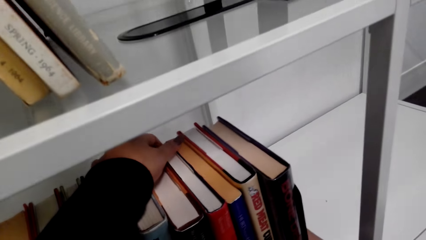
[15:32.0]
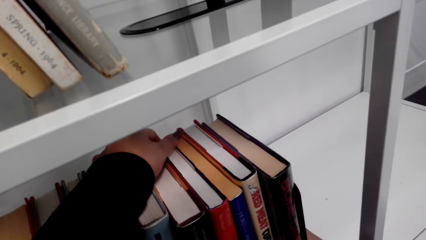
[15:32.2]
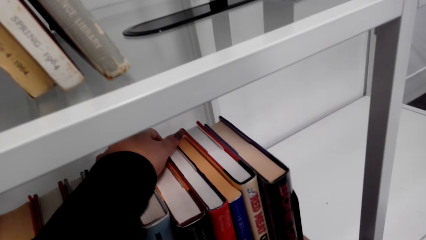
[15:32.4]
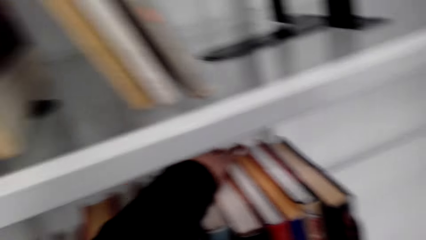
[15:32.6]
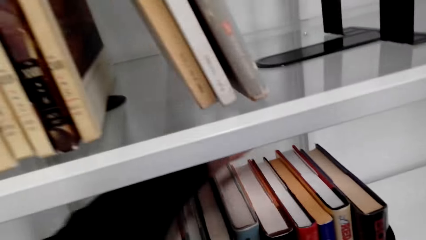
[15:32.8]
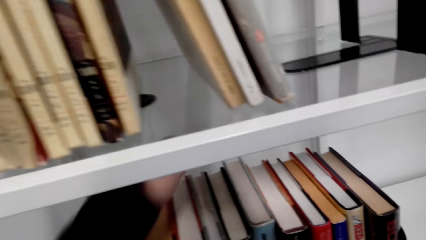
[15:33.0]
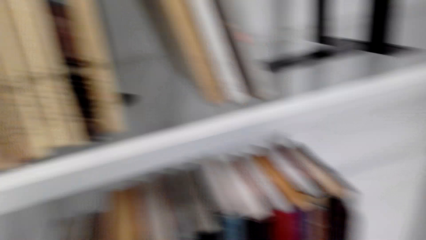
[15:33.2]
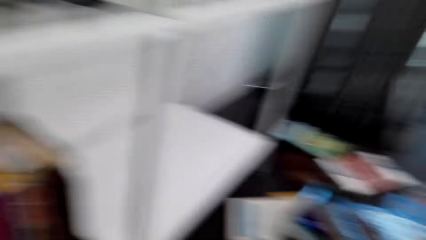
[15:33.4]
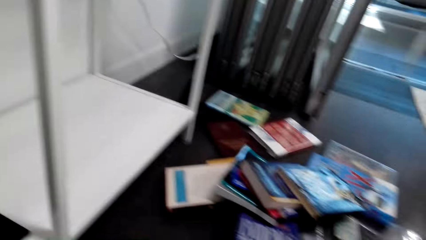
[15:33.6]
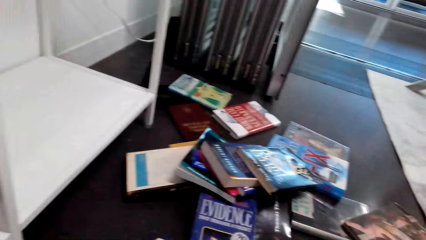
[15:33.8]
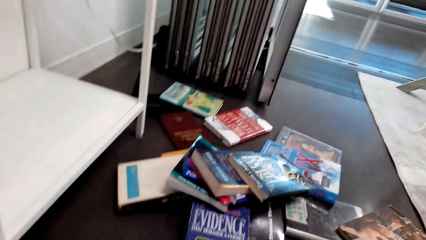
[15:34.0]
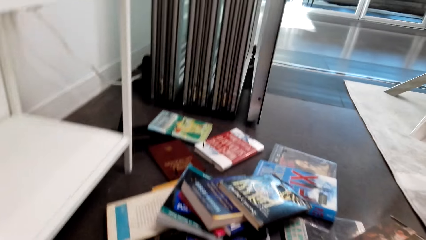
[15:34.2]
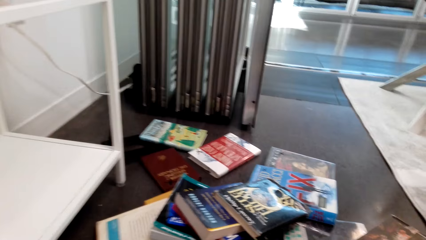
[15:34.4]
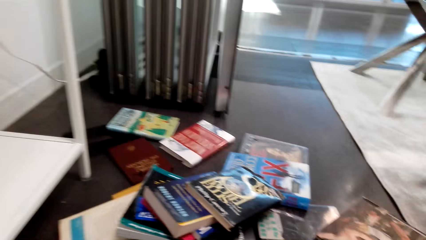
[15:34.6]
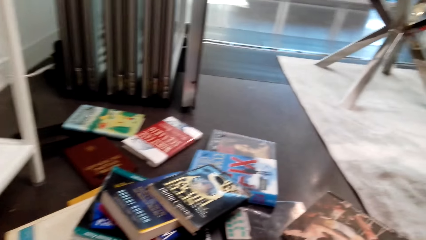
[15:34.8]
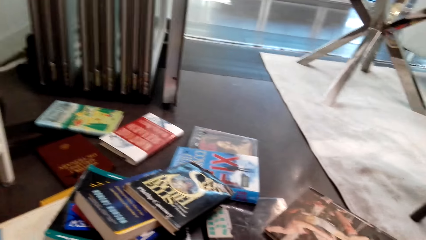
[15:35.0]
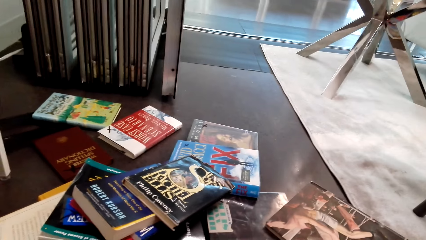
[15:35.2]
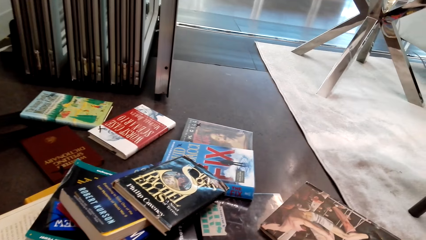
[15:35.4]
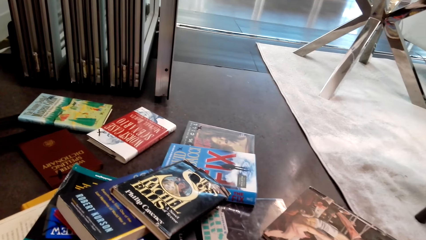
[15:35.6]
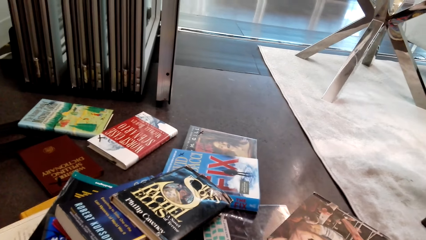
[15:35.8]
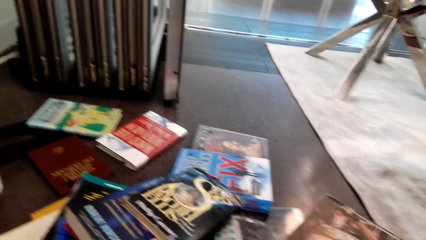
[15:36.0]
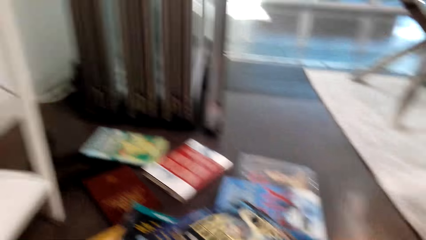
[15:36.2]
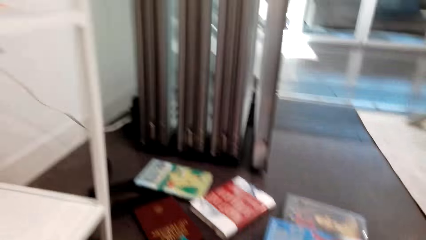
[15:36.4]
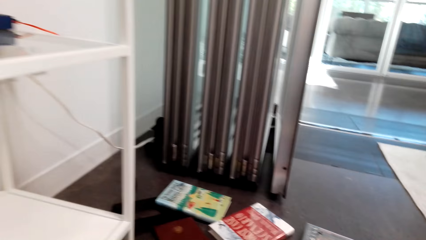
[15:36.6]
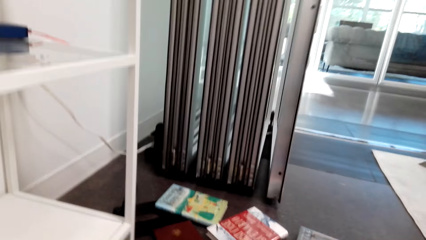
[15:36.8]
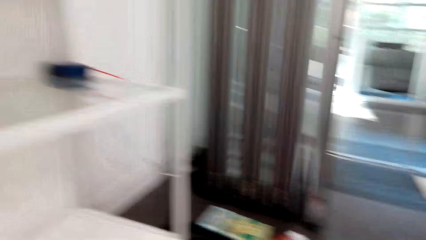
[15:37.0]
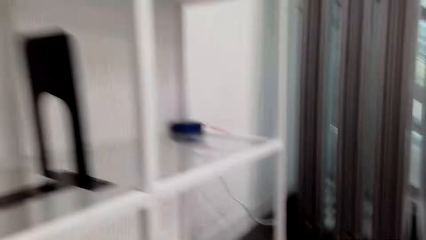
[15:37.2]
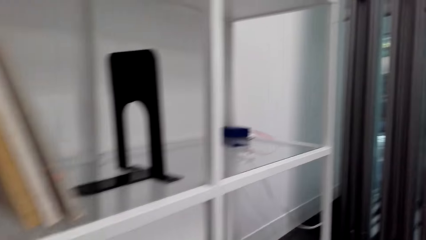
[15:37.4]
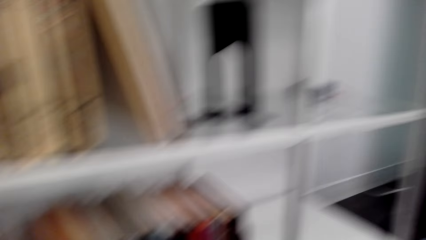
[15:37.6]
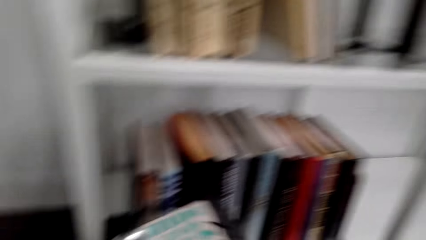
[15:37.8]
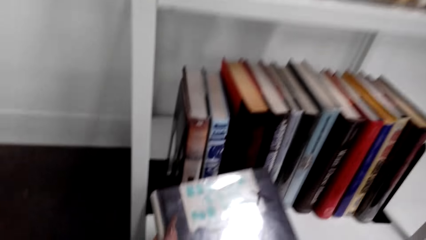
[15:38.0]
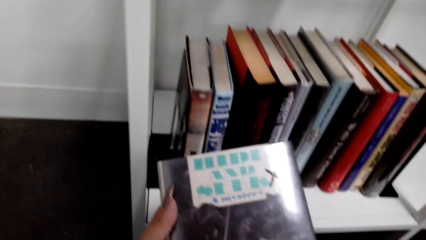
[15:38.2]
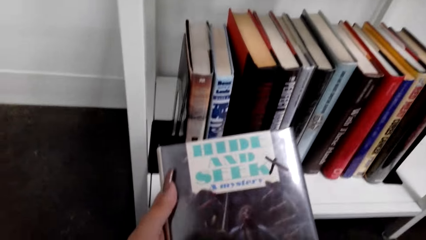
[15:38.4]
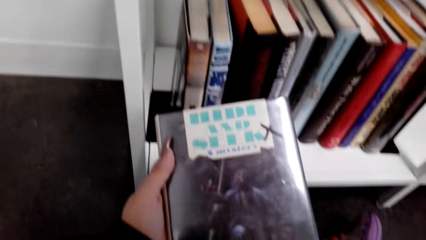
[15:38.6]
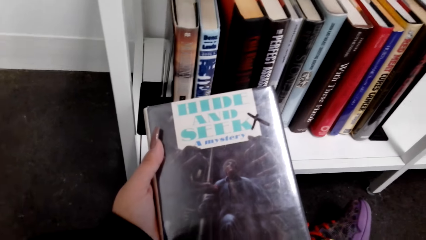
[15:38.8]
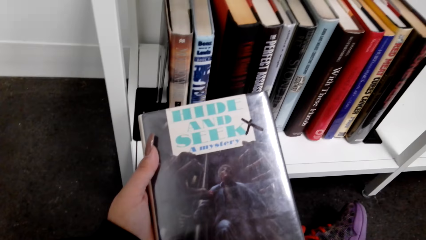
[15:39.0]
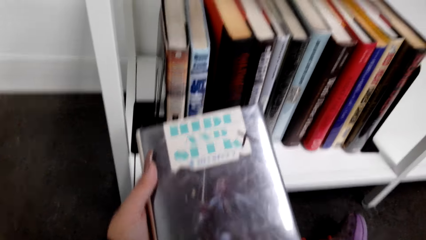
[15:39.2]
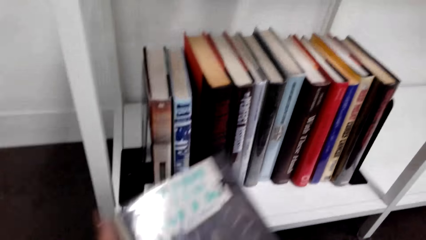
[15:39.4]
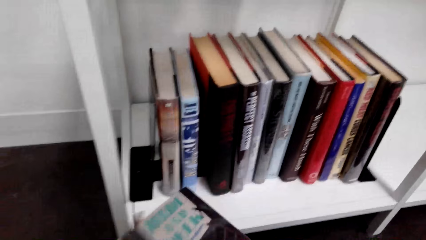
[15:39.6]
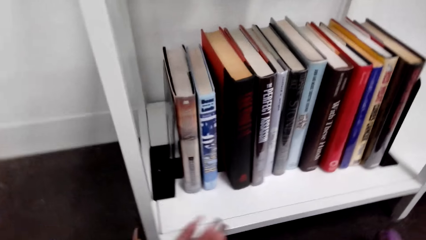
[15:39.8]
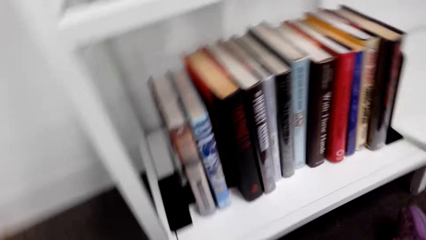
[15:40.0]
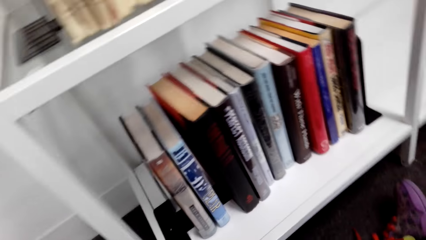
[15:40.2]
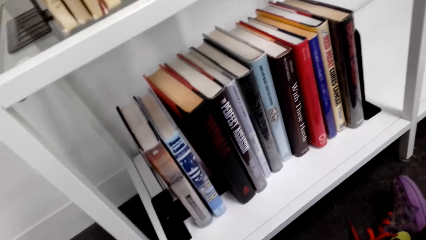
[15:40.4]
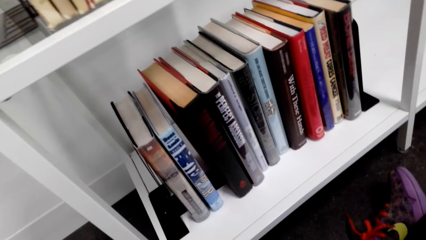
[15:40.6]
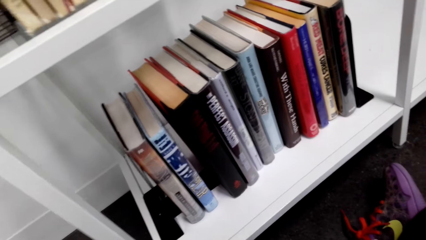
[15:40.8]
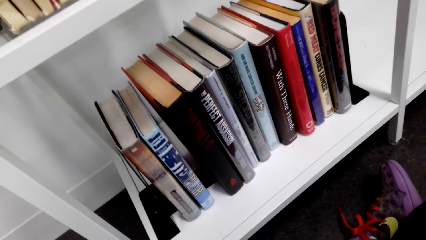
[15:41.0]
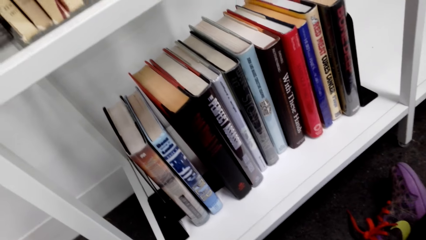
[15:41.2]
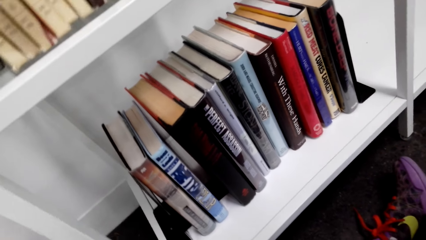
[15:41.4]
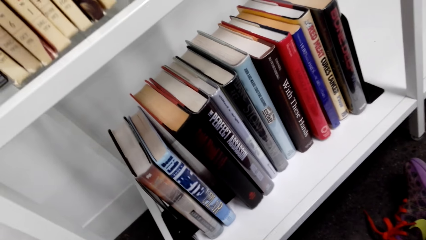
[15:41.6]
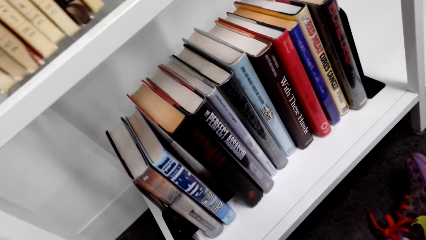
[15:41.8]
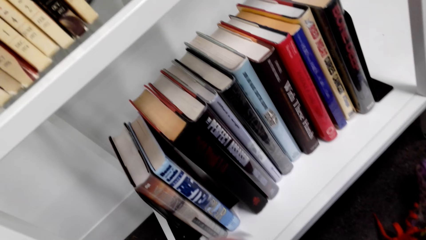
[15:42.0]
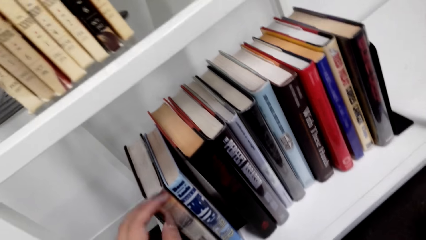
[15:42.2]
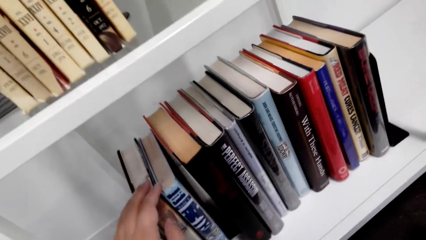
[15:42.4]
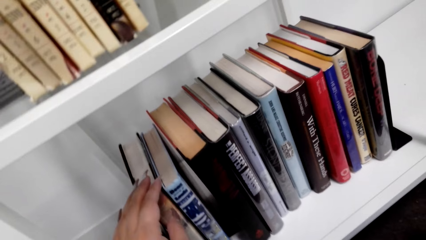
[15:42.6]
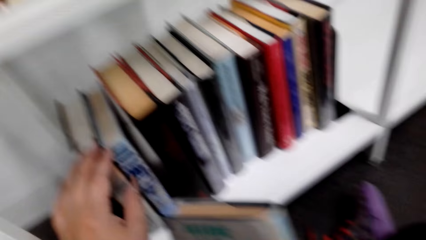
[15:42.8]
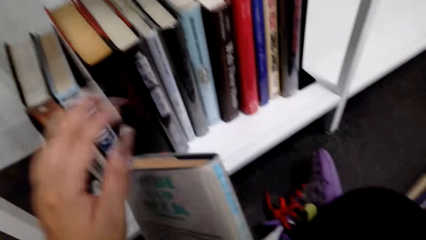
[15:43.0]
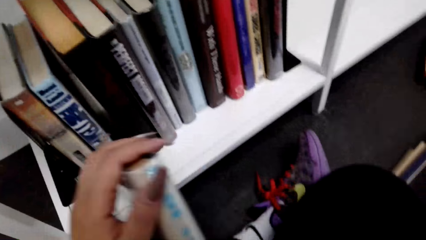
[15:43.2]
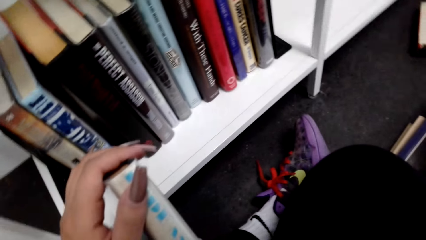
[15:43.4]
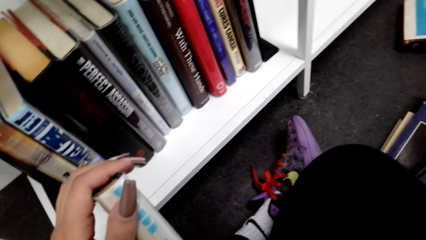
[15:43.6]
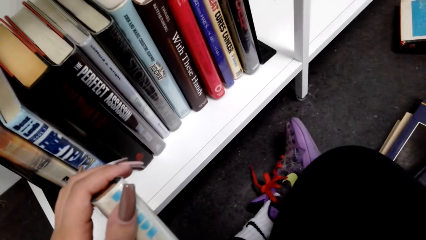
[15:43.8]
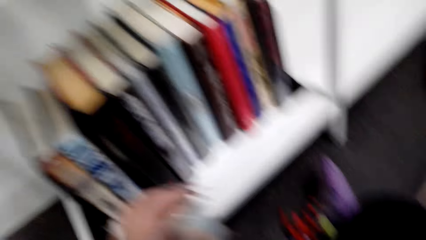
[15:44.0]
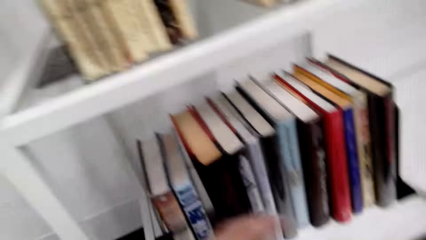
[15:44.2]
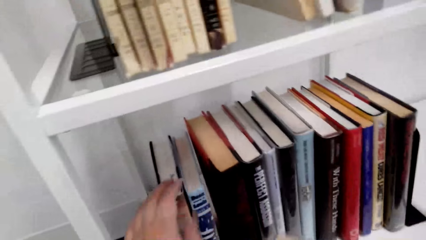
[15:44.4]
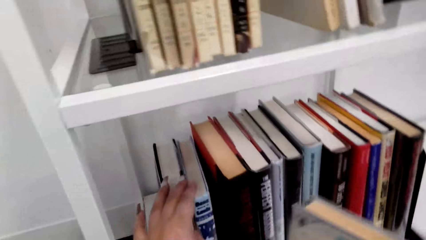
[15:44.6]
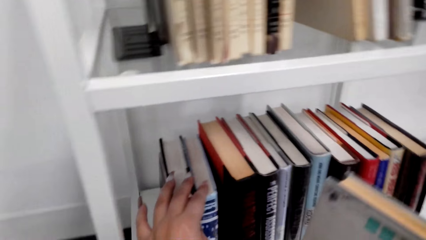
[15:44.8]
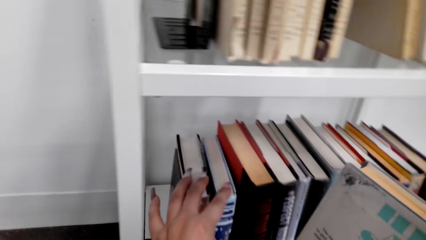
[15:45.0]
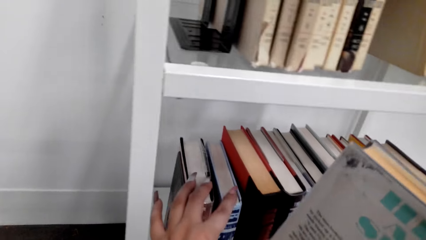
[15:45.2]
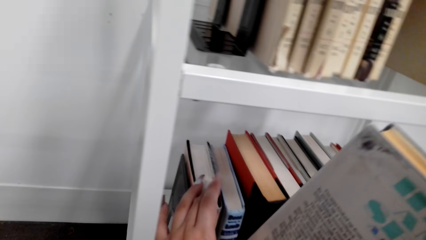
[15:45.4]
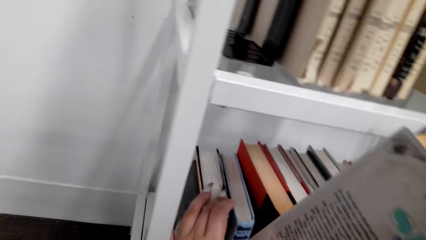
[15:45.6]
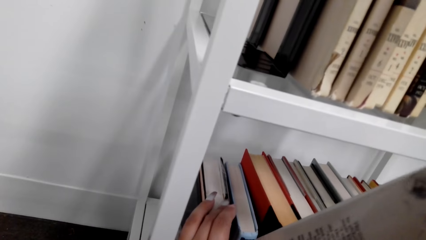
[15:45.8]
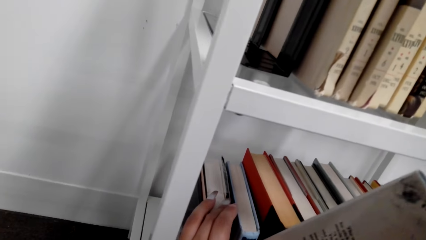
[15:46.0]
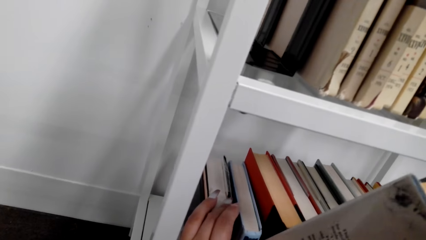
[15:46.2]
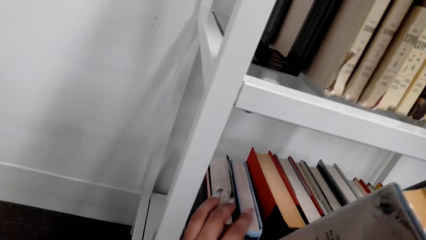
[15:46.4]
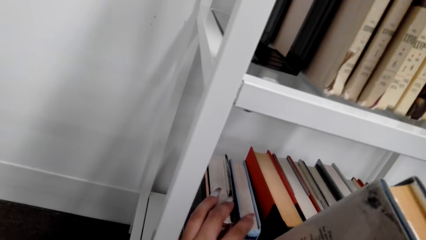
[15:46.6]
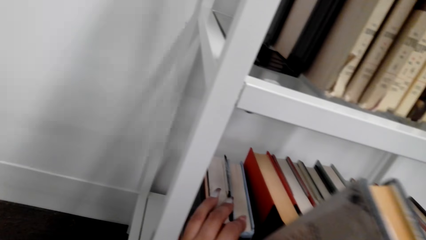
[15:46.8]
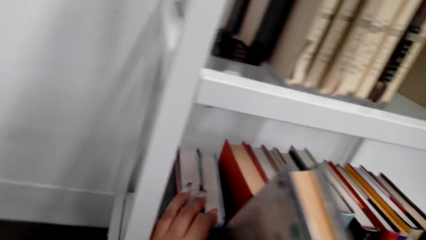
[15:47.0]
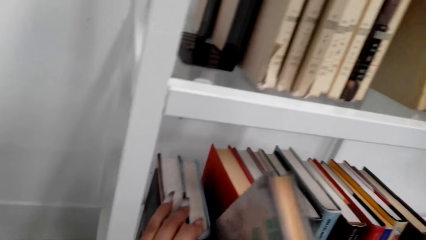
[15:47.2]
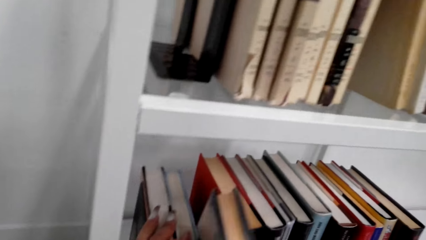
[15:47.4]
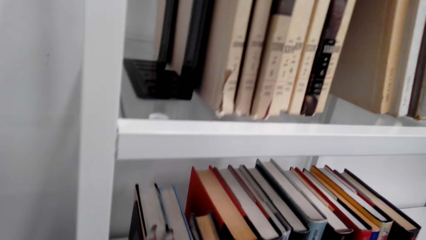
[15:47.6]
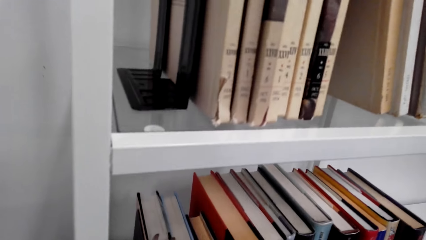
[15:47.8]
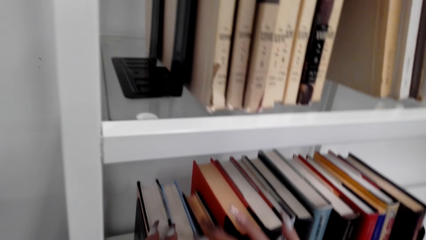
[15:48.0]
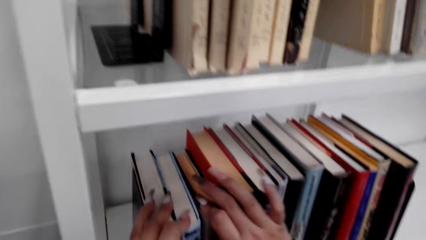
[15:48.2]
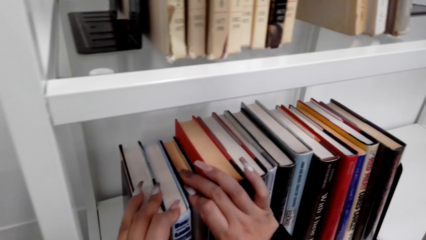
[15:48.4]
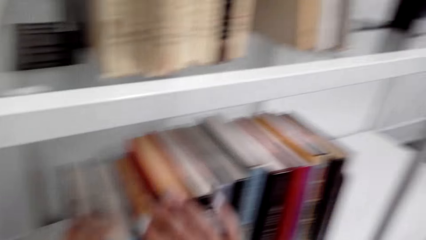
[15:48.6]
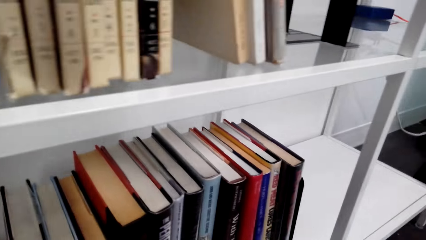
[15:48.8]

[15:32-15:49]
The camera wearer looks at the books on the table. They hold the book. They read the book. They look at the books on the shelf. They hold the book. They put the book on the shelf.
